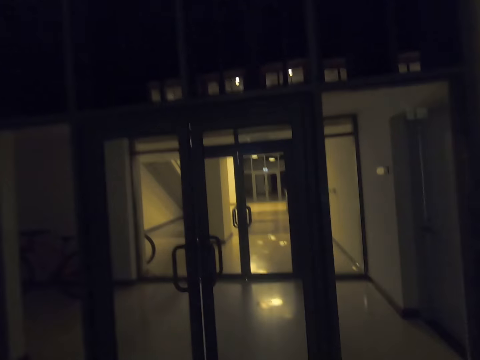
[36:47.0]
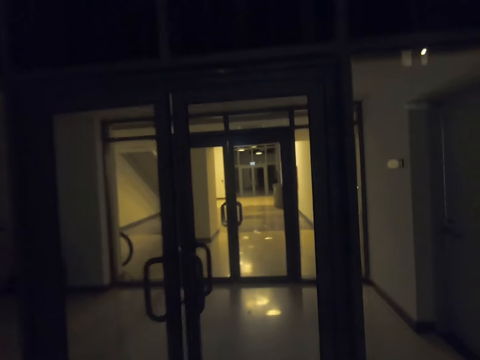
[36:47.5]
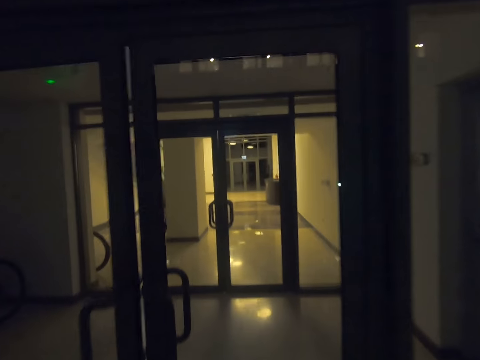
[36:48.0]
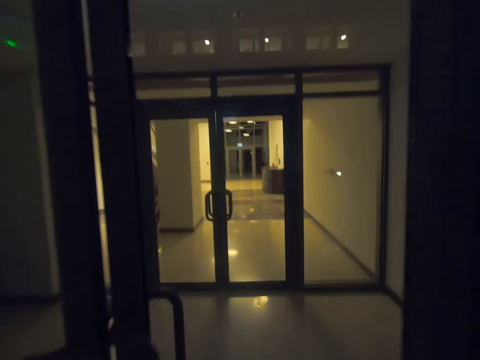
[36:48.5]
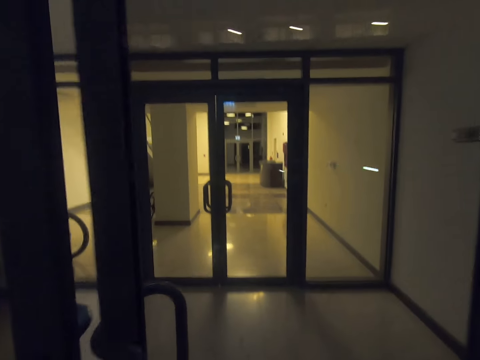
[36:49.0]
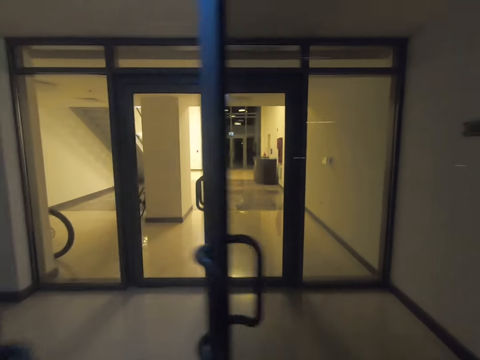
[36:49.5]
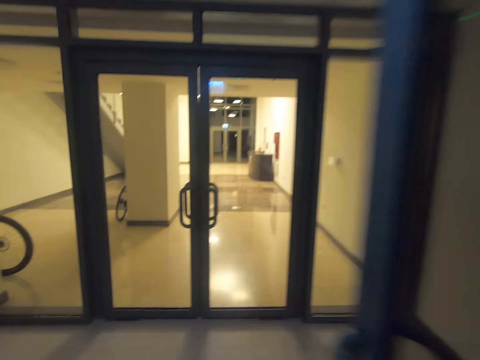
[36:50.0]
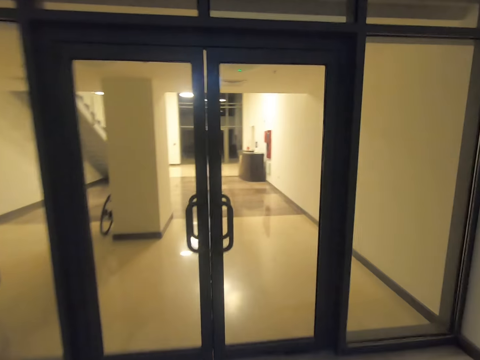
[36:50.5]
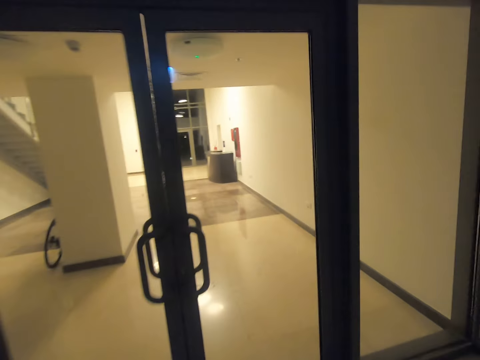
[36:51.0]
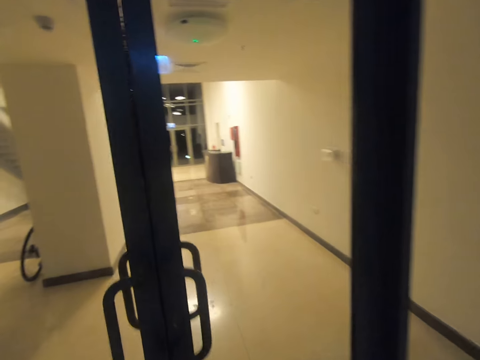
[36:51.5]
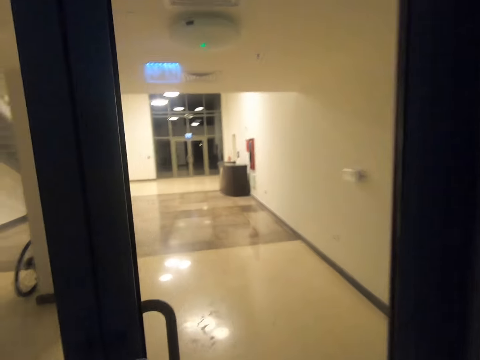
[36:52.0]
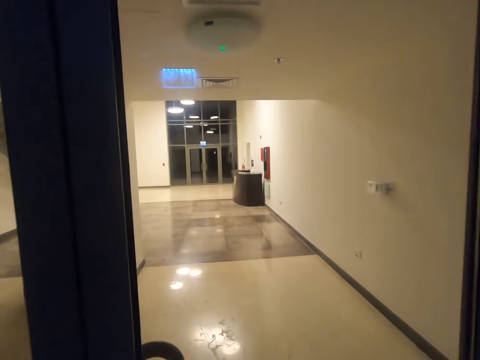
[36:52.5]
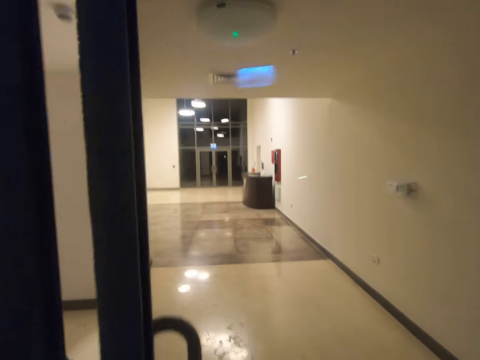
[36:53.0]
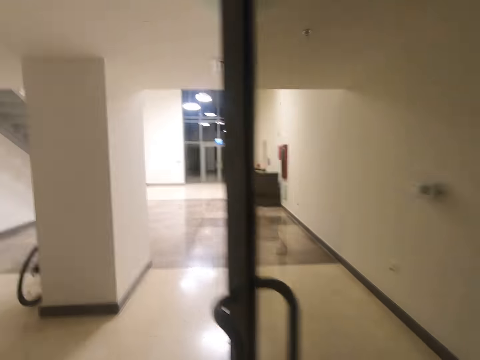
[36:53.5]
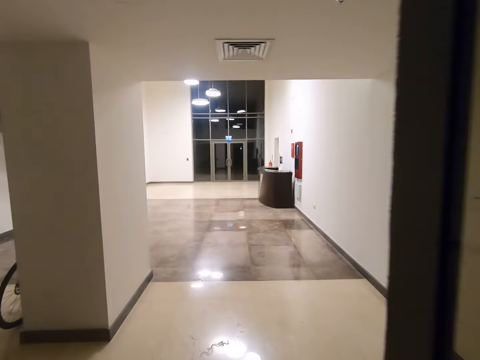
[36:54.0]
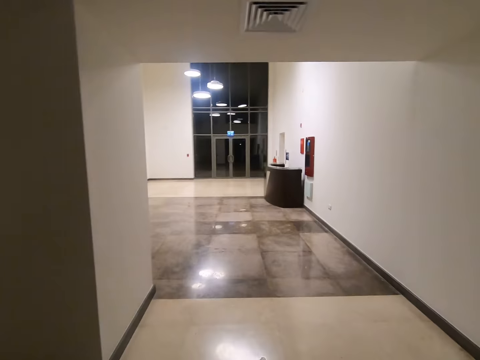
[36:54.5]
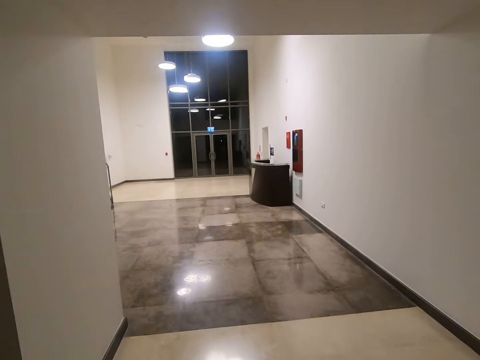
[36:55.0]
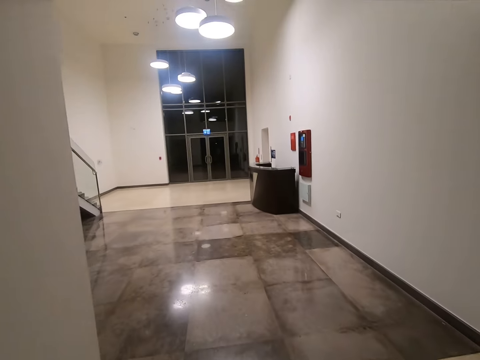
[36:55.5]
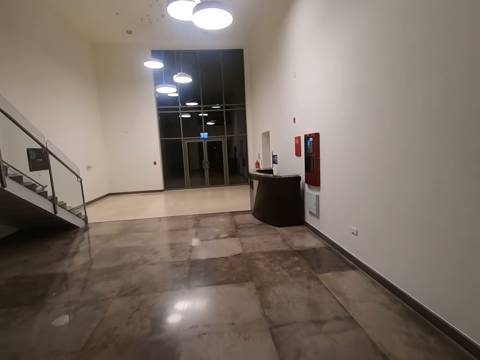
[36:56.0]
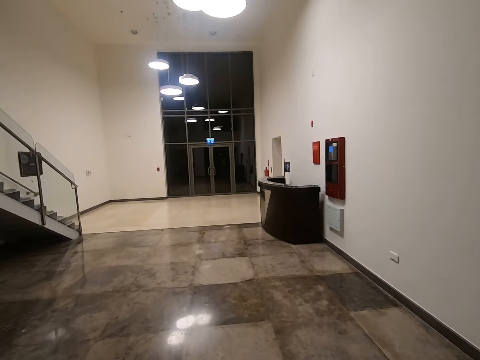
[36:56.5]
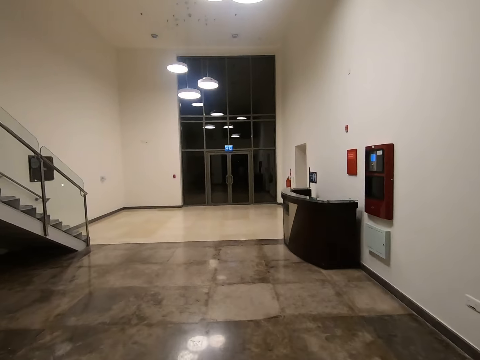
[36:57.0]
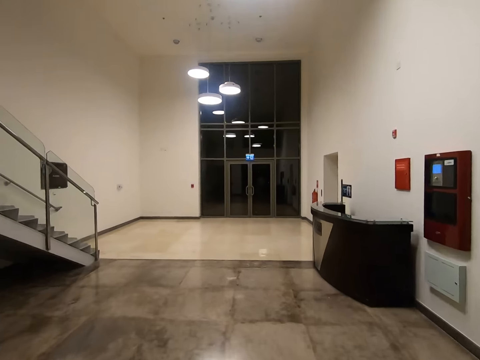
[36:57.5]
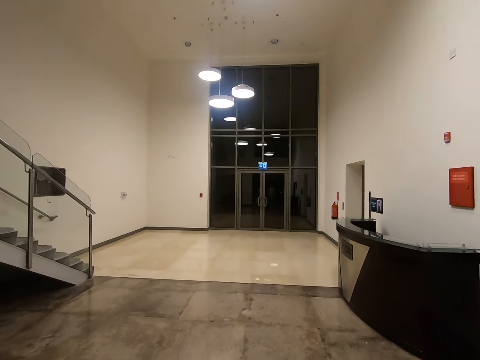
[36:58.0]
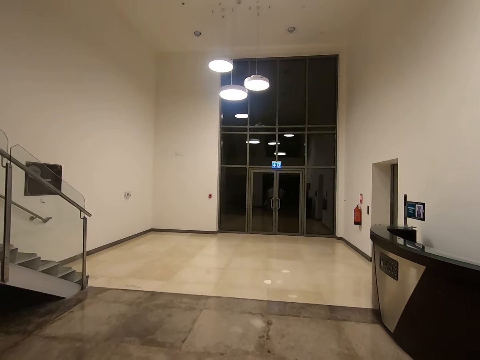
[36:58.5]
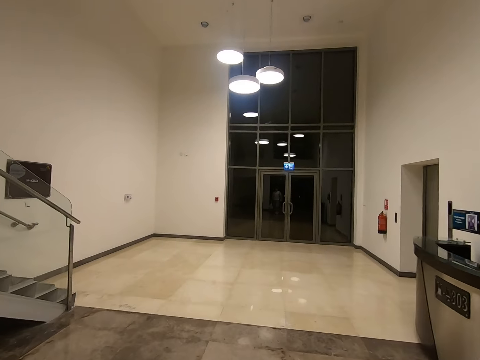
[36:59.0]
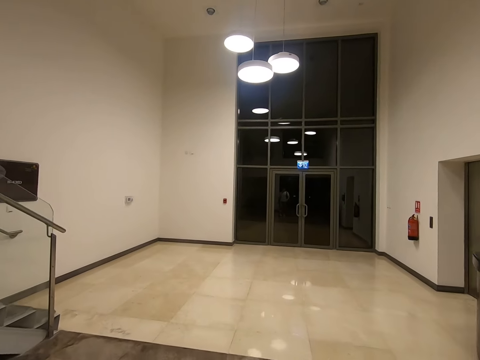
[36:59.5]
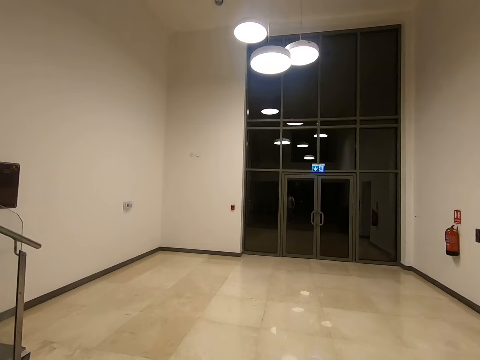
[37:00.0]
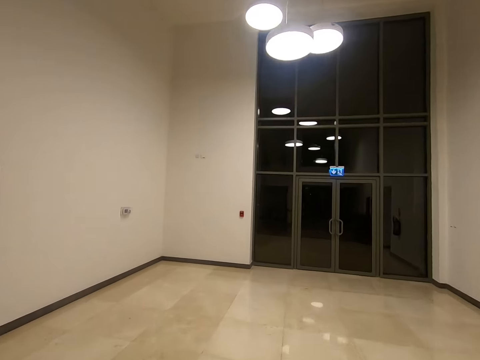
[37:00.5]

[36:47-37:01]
The camera wearer opens a door. They enter the building. They open a door. They enter the corridor. They walk in a room.

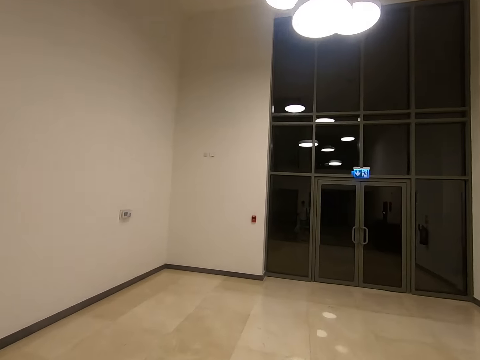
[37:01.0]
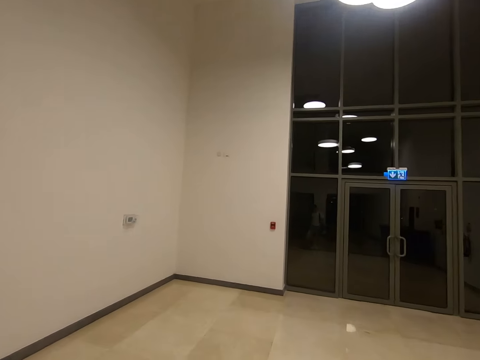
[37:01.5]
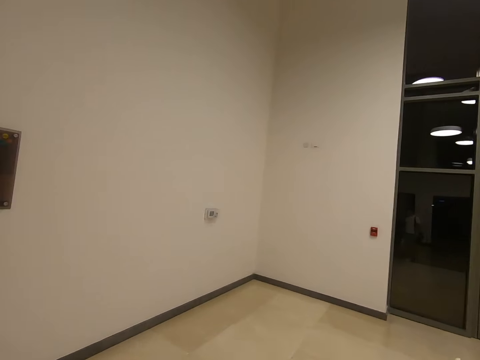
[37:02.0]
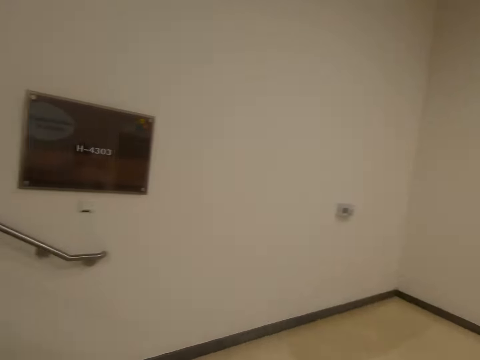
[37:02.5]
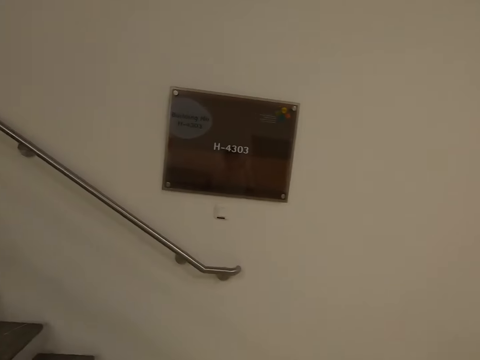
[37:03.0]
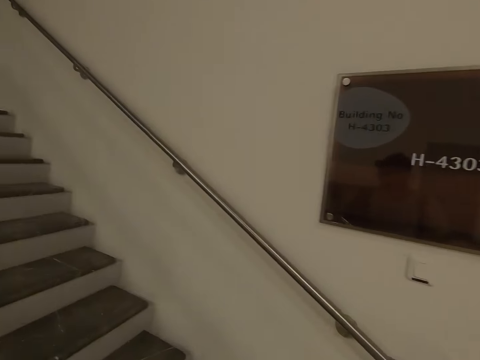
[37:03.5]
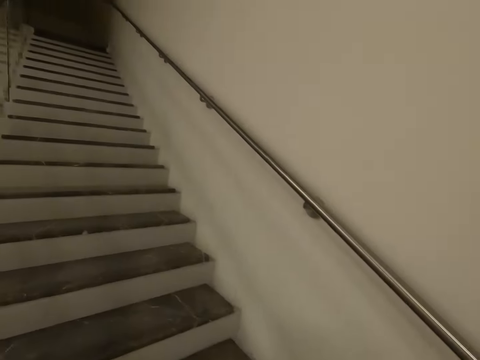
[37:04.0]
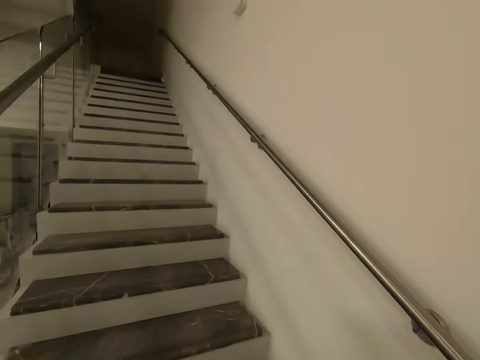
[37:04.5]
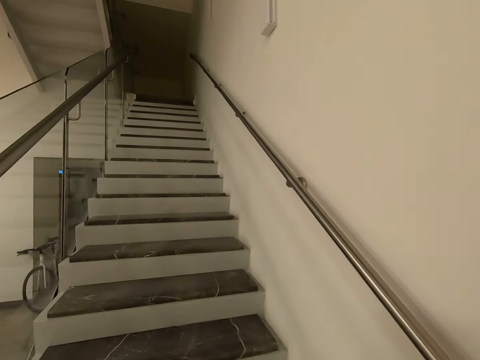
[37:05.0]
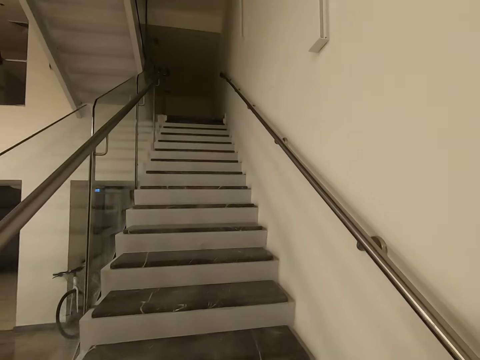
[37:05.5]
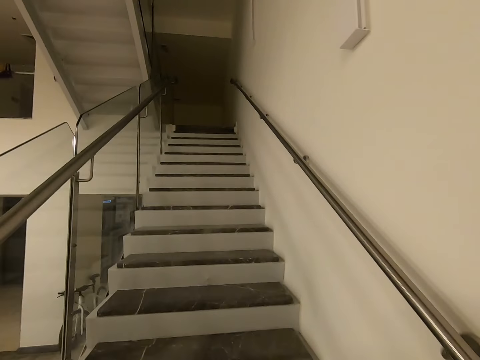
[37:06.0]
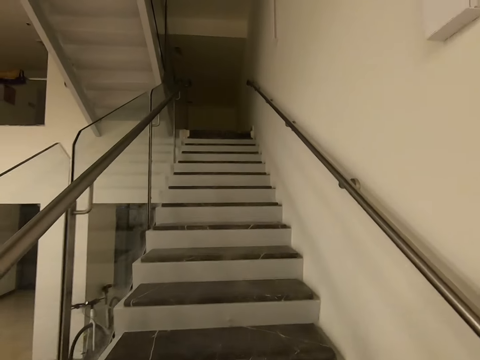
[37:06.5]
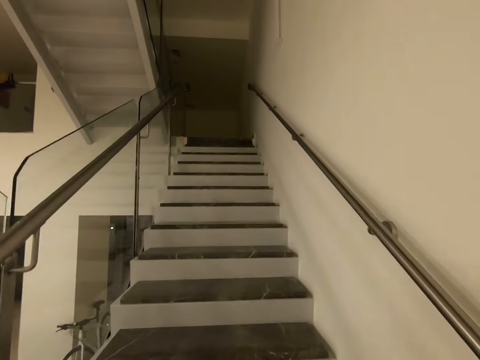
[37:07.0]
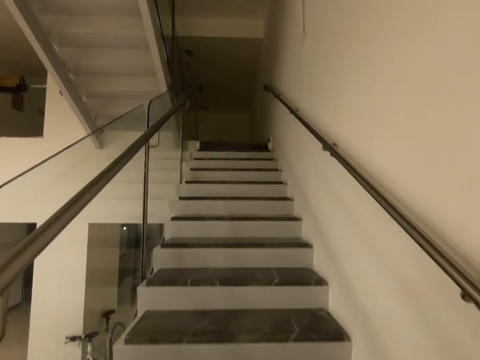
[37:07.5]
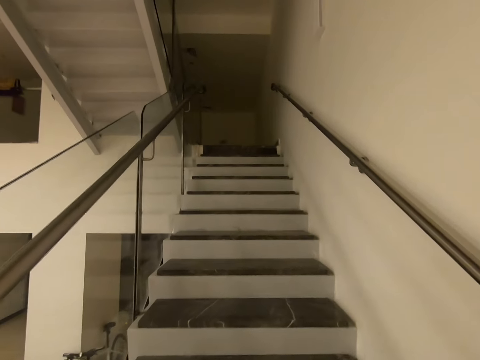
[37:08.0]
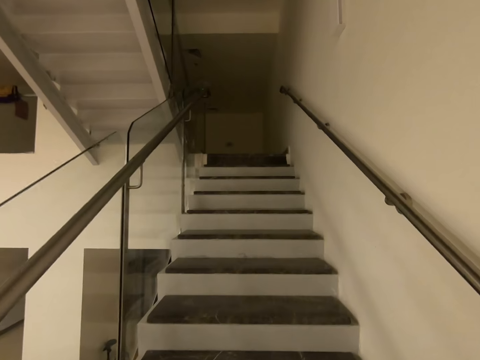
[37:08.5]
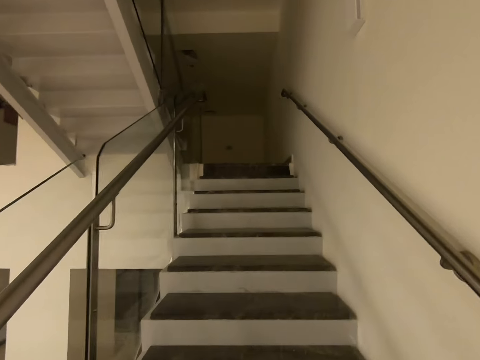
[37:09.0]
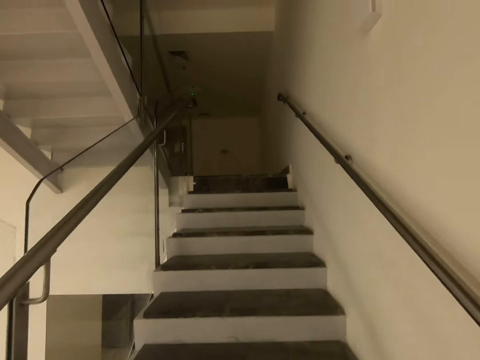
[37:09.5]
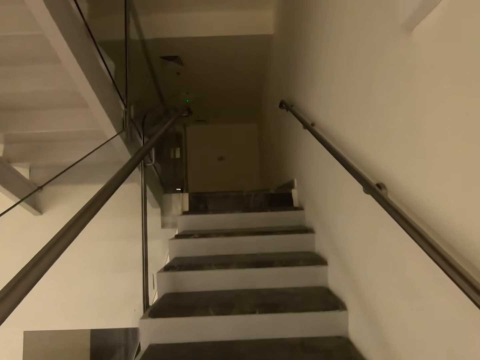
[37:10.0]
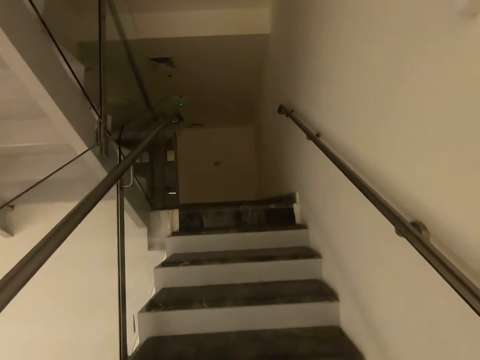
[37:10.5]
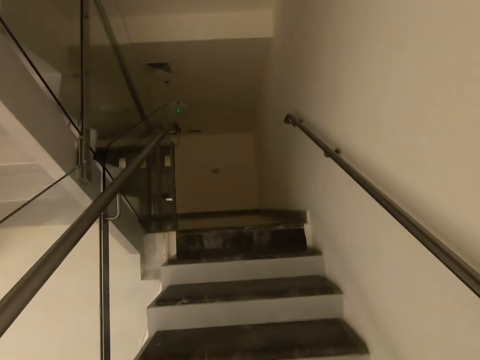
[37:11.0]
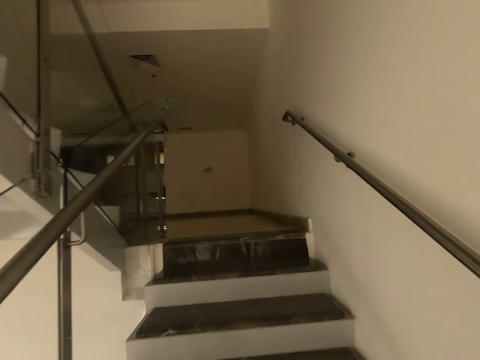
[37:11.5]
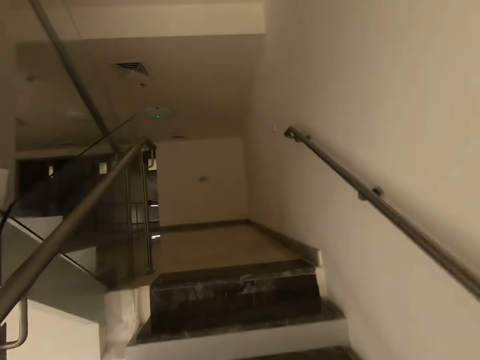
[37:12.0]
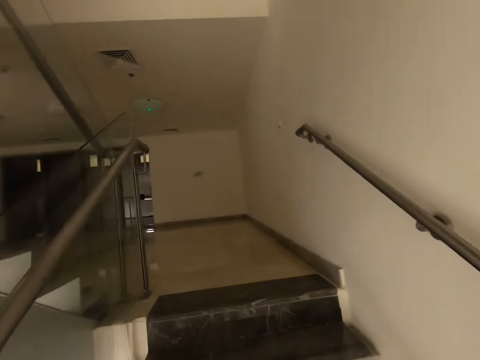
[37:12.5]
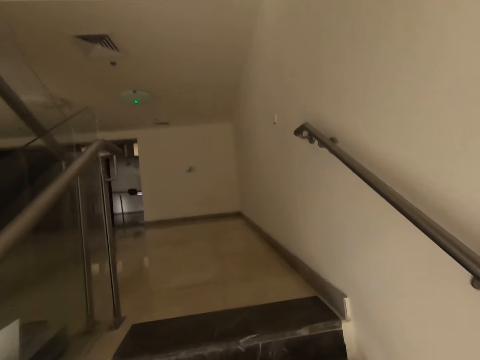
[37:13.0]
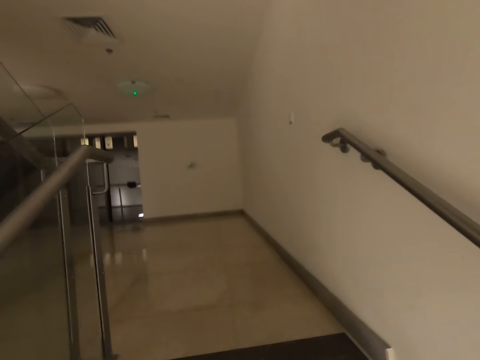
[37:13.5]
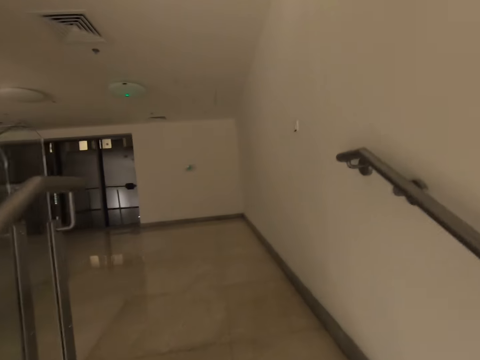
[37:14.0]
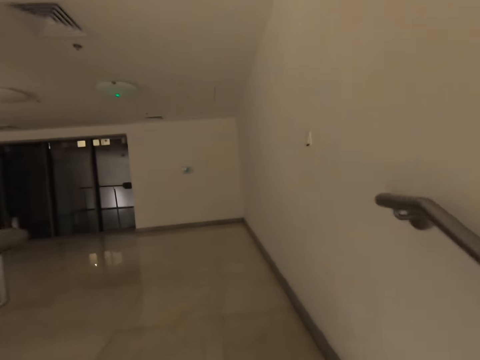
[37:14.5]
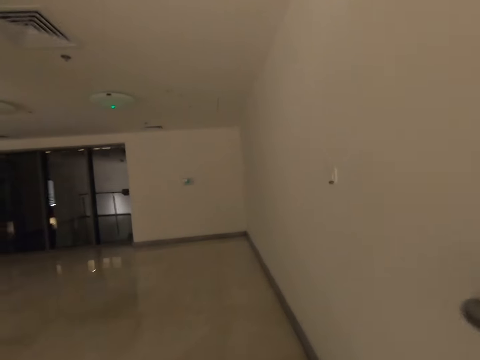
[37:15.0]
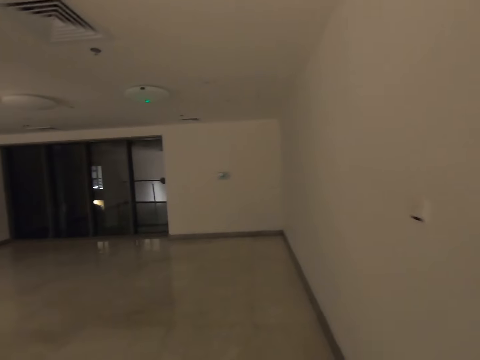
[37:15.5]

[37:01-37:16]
The camera wearer walks up the stairs.
